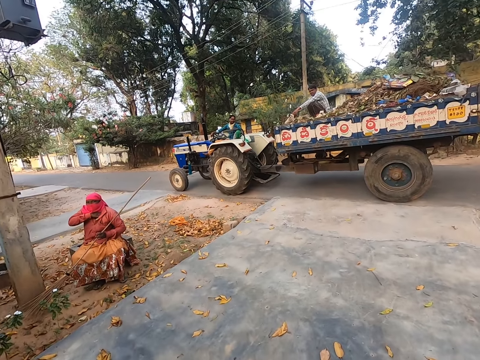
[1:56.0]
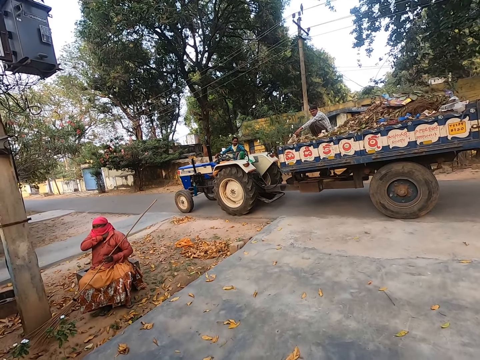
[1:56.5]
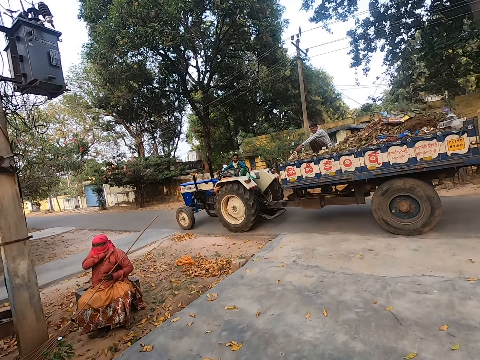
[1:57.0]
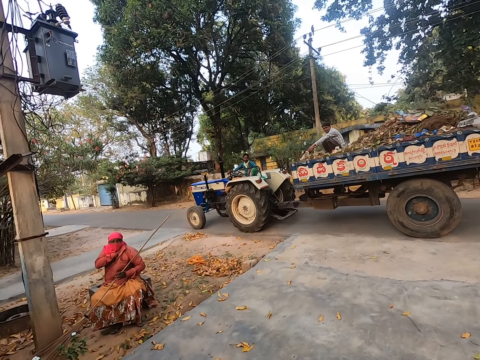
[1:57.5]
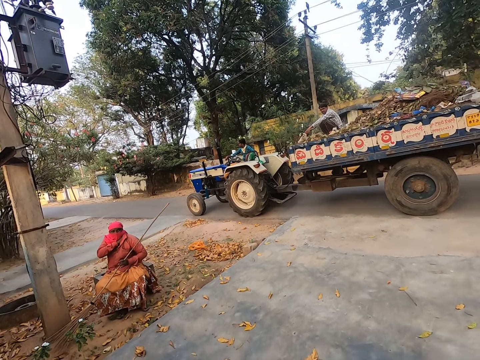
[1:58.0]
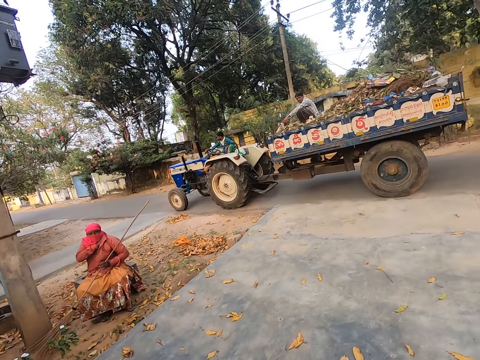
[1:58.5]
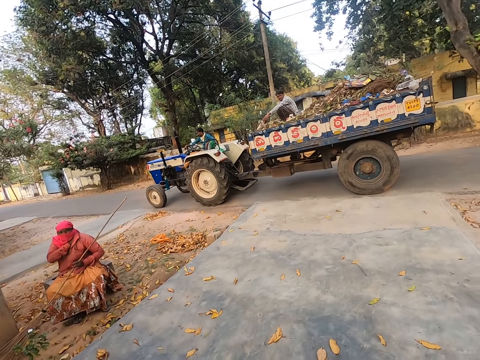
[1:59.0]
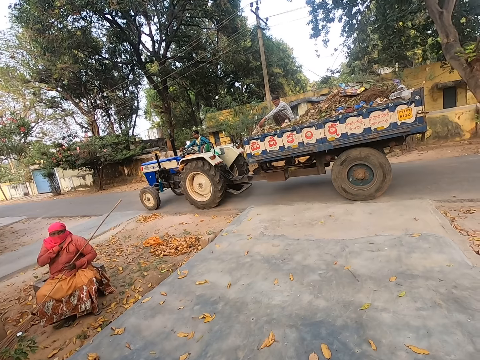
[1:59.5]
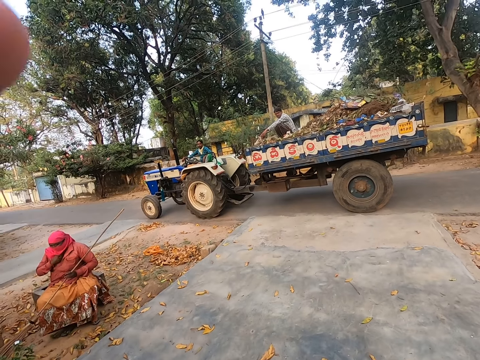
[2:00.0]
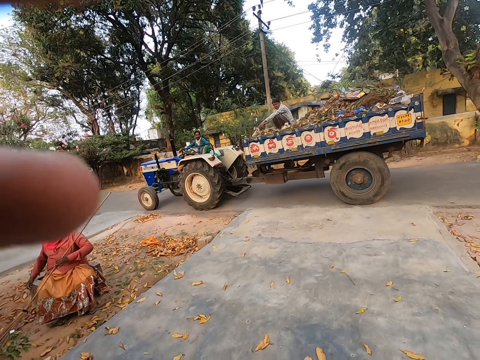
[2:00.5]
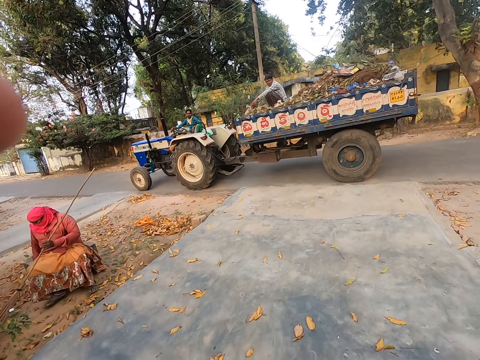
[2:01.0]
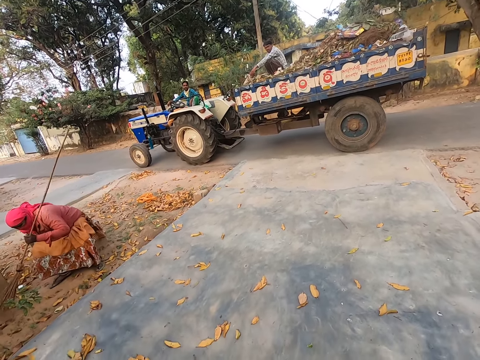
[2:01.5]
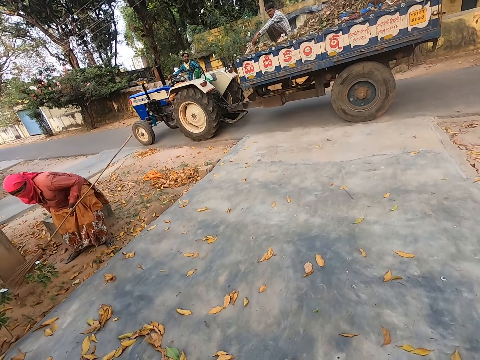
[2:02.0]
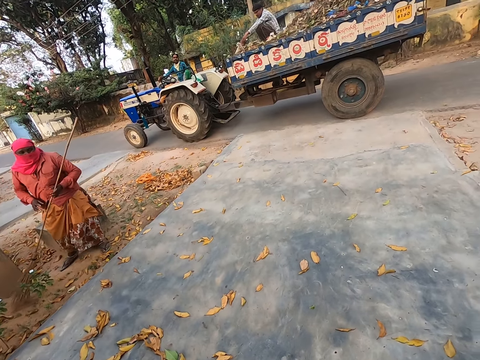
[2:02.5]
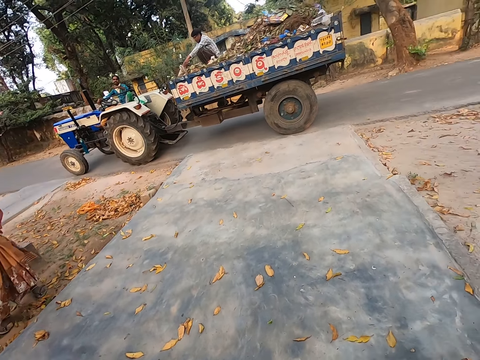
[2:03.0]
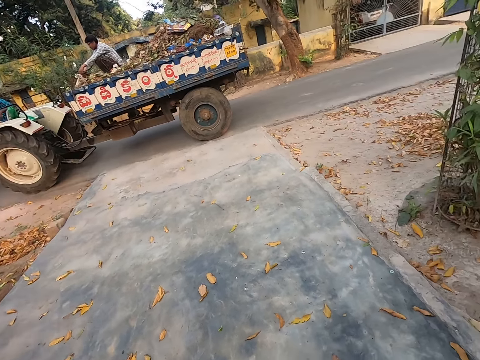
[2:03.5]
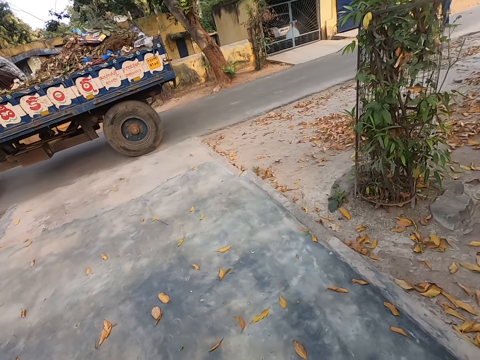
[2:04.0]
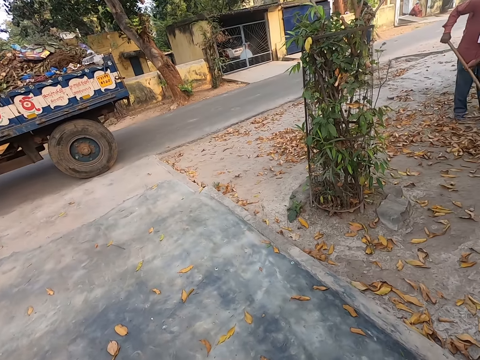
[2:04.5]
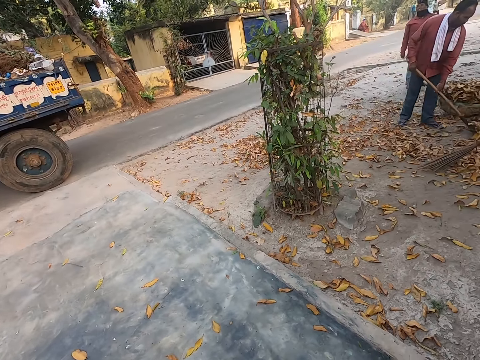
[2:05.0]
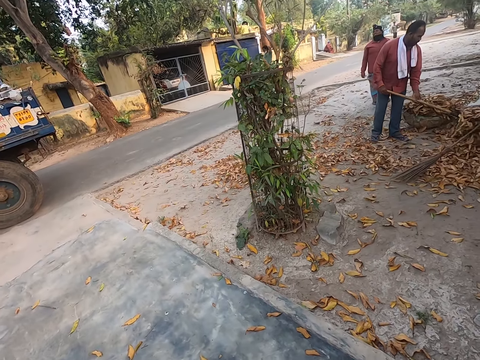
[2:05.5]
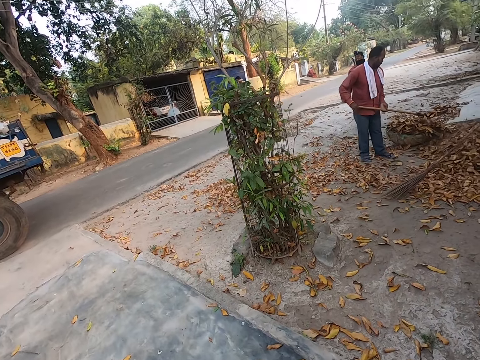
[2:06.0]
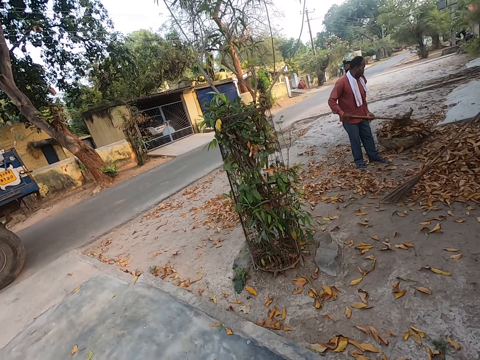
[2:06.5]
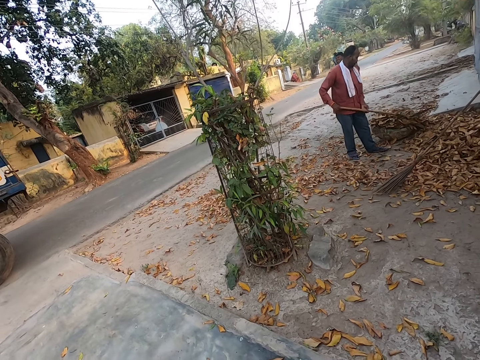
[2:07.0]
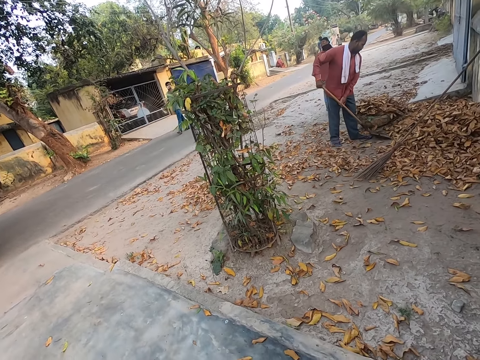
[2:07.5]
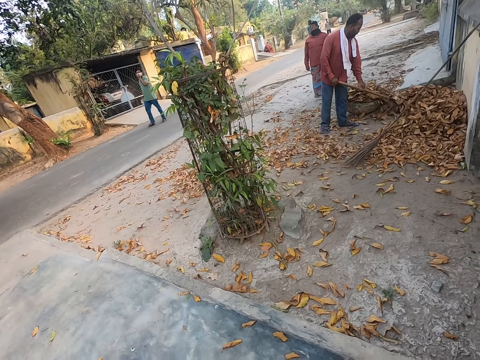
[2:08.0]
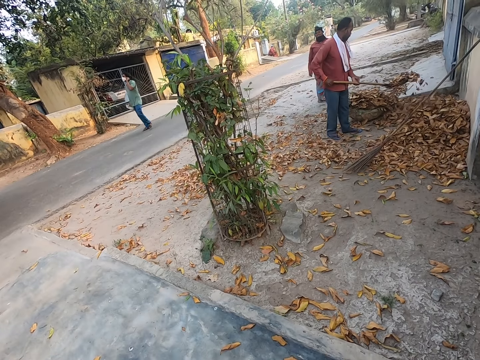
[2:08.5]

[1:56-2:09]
A man stands on the road. The camera wearer looks around the road. They move. They look at another man. A third man stands on the road. The man they look at puts the litter in a container. A fourth man collects the leaves with a spade.

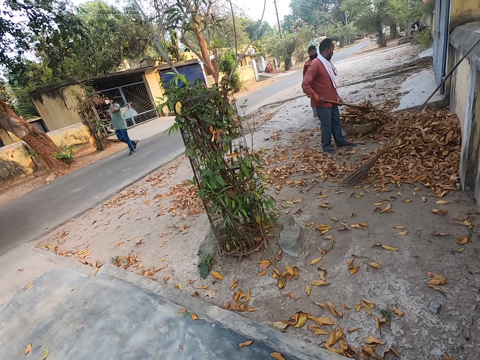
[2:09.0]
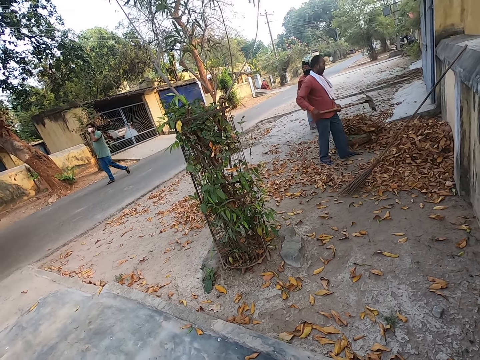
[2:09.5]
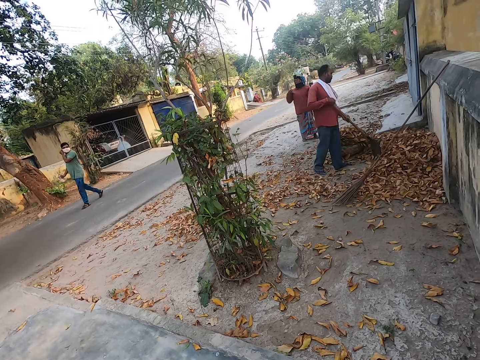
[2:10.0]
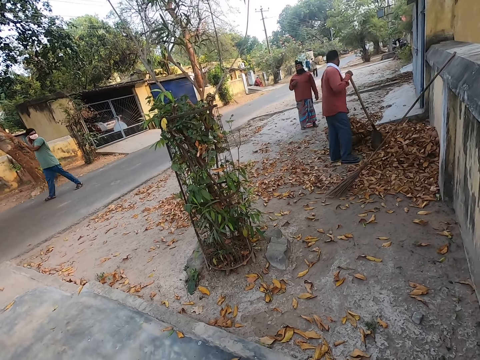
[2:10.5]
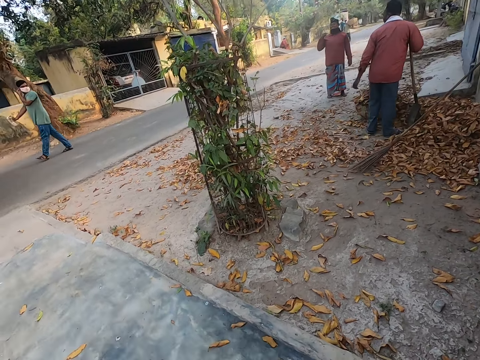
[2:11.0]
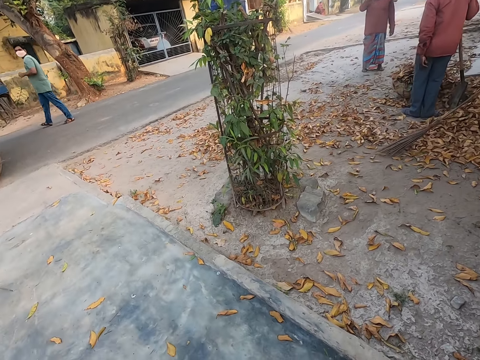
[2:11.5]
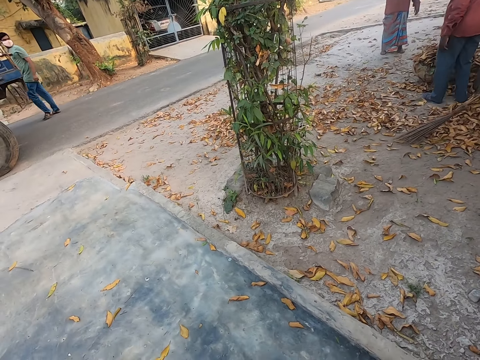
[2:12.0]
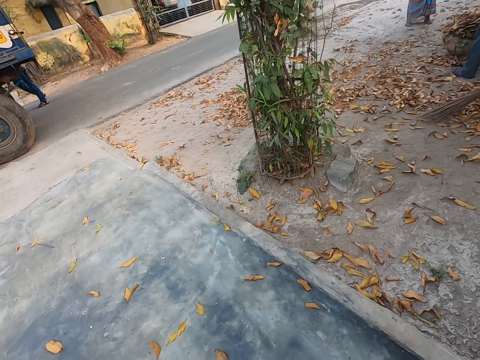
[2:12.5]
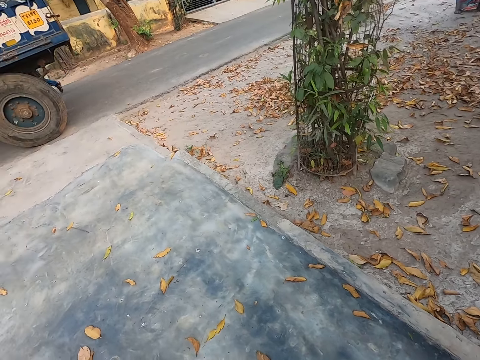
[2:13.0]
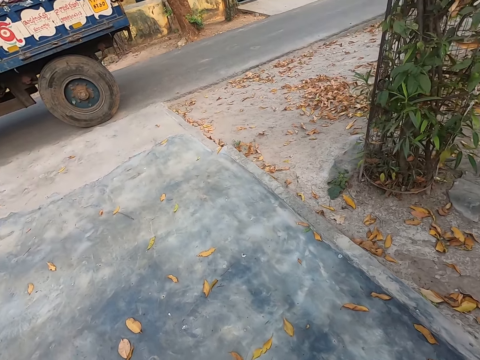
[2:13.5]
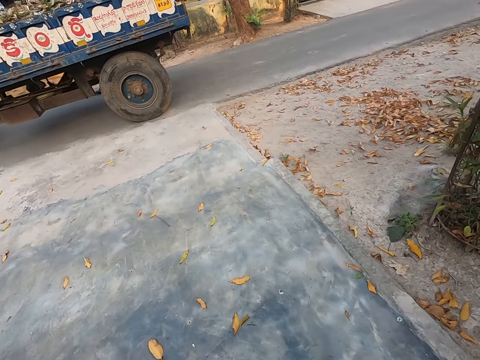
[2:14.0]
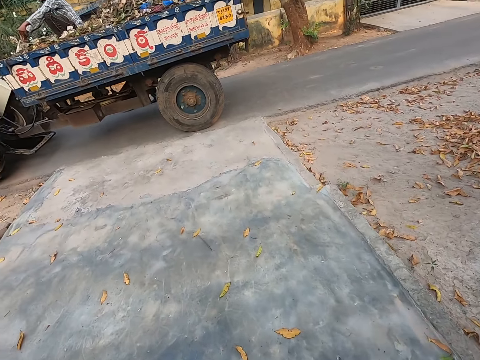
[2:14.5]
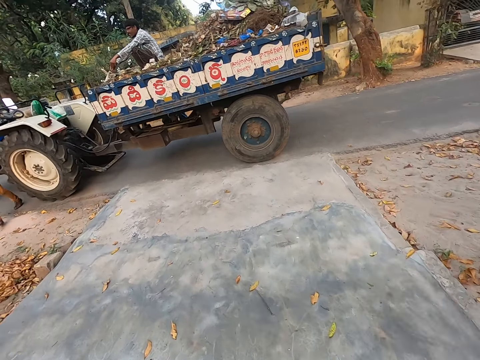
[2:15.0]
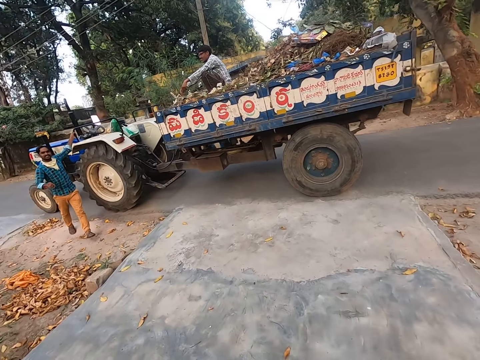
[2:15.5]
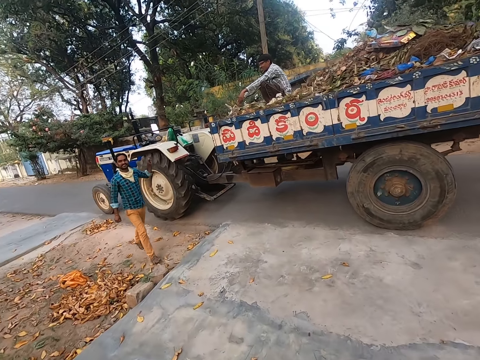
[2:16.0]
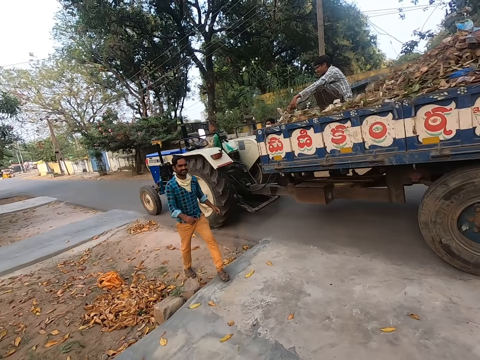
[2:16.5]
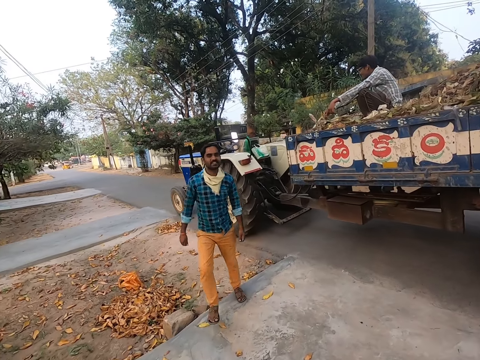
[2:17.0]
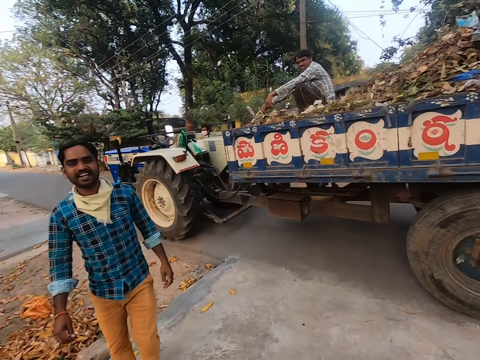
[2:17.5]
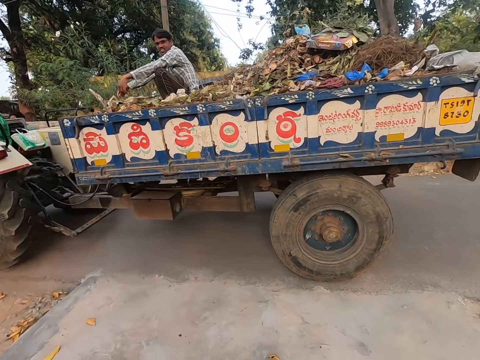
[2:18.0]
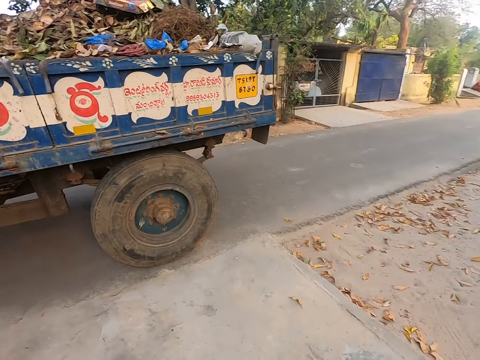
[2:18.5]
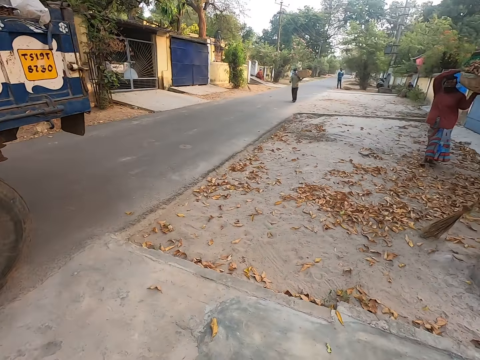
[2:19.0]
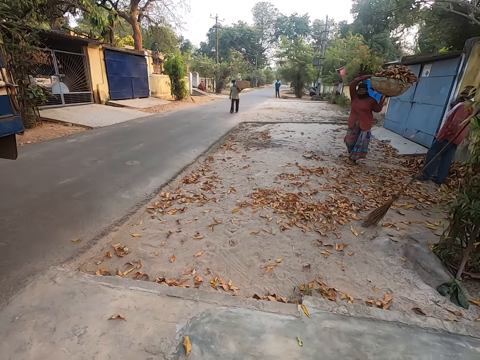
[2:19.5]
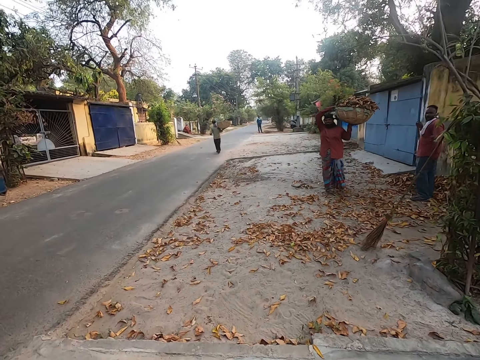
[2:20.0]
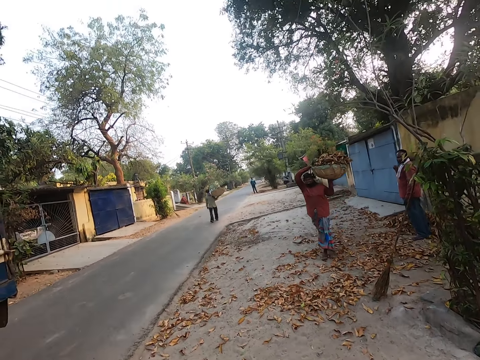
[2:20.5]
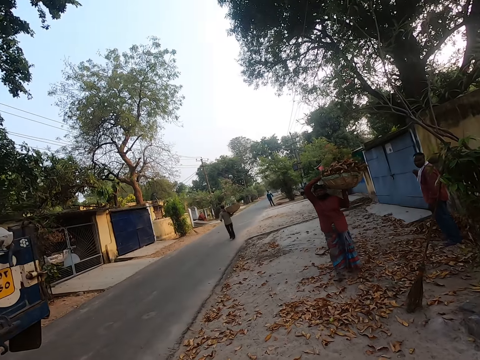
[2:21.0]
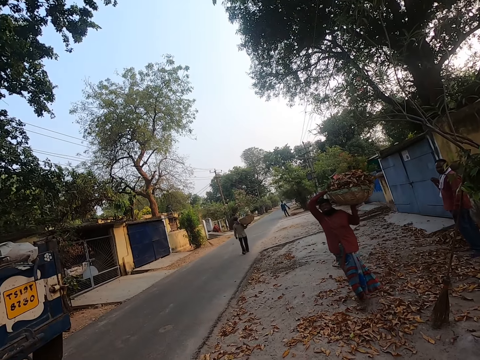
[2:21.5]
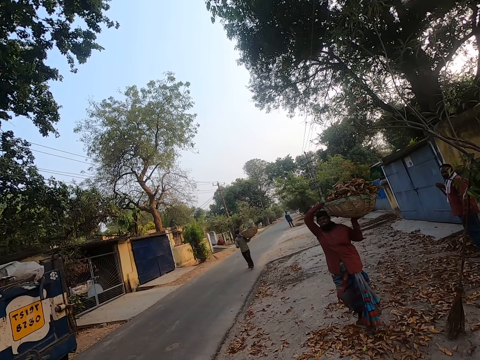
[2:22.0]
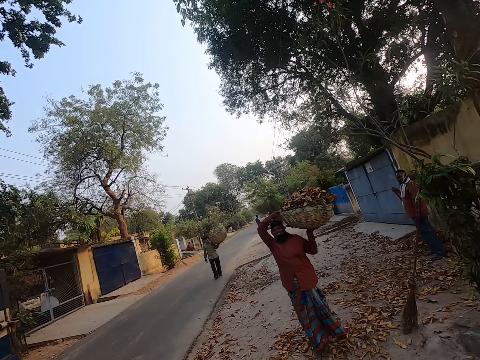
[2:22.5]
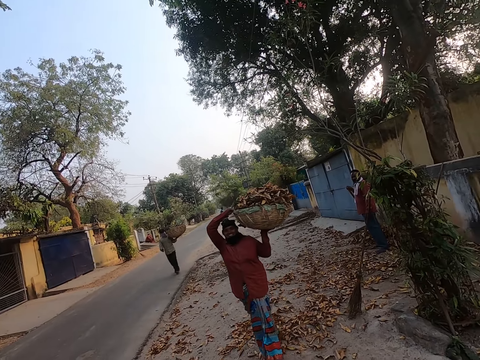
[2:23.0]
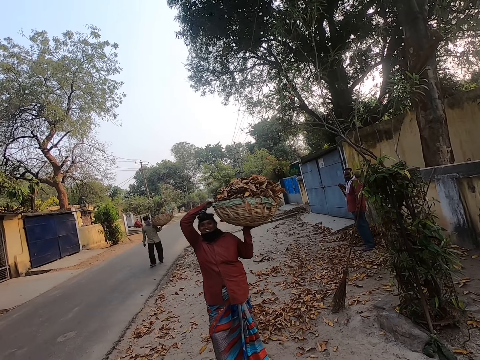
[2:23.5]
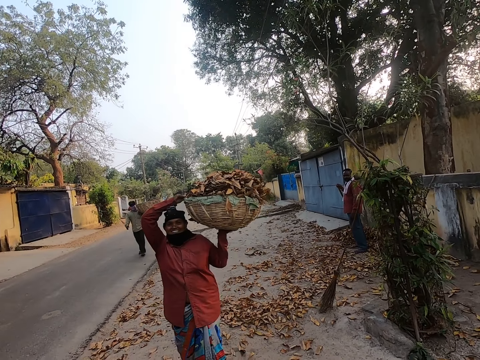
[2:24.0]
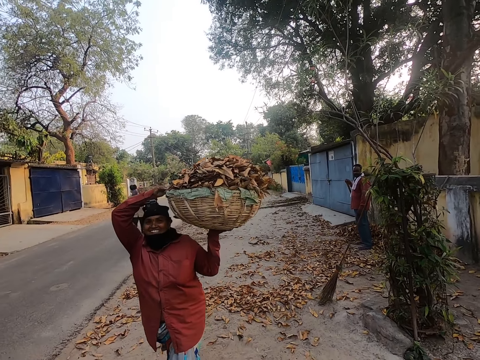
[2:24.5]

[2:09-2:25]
A man looks on the road. Another man stands on the road. The camera wearer looks around the road. They talk to a third man. The third man walks towards the camera wearer. The camera wearer looks around the road. They turn. A lady carries the litter. The first man stands on the road. The second man carries the garbage. The camera wearer converses and looks around.
